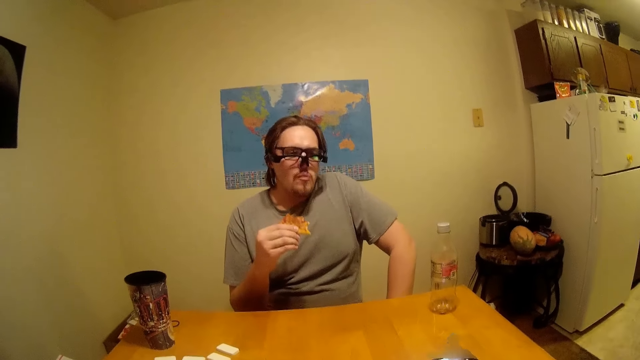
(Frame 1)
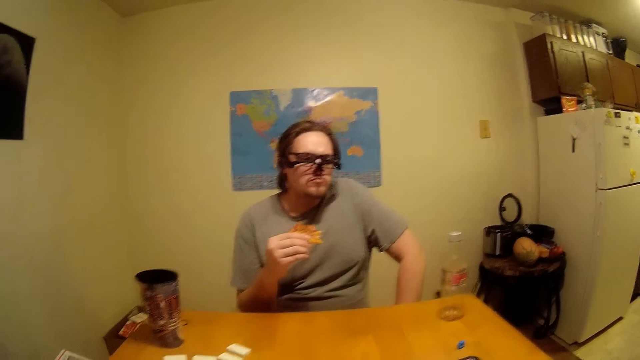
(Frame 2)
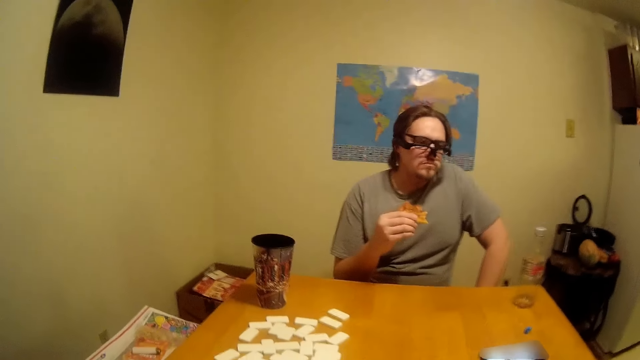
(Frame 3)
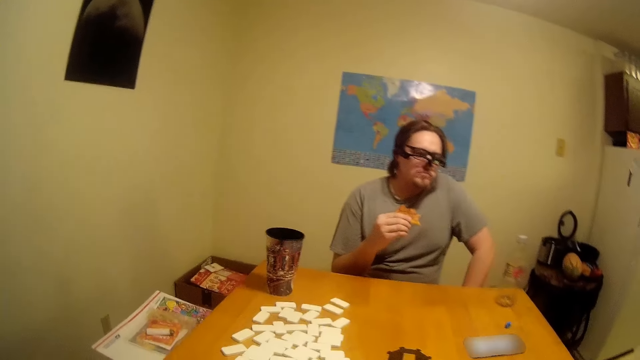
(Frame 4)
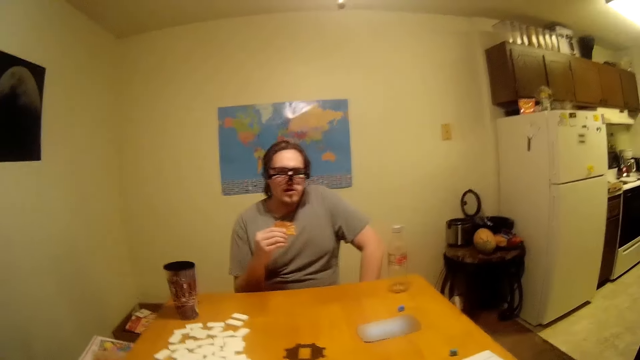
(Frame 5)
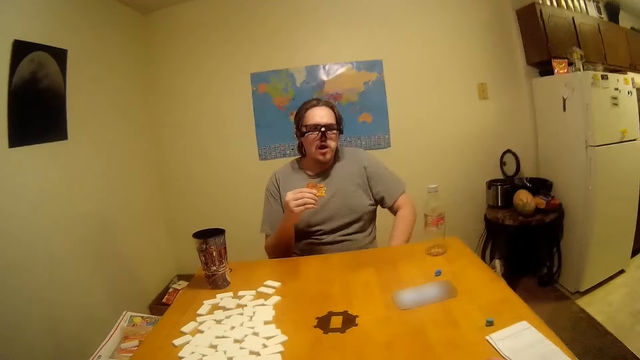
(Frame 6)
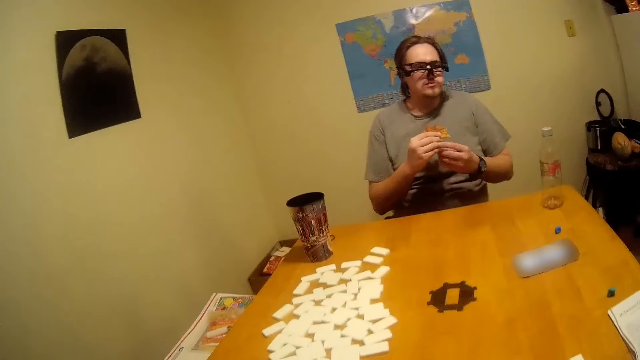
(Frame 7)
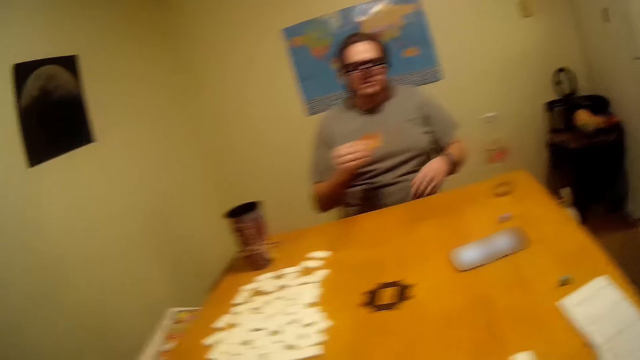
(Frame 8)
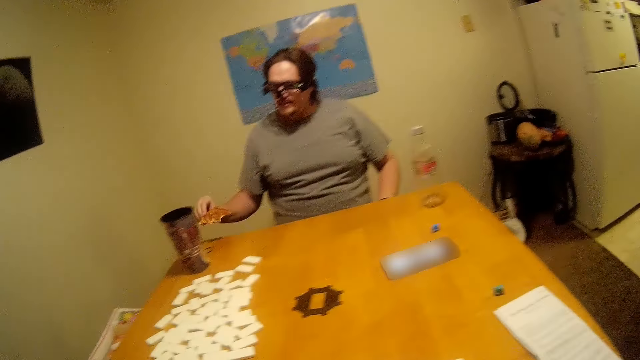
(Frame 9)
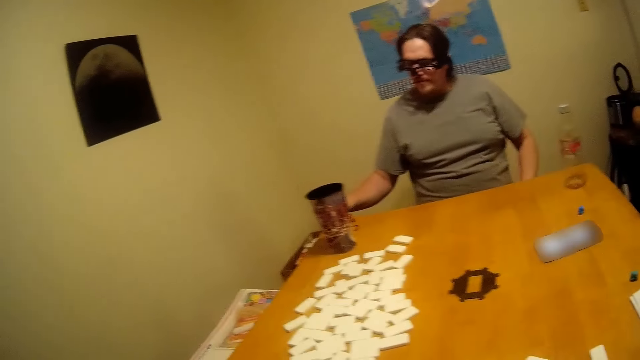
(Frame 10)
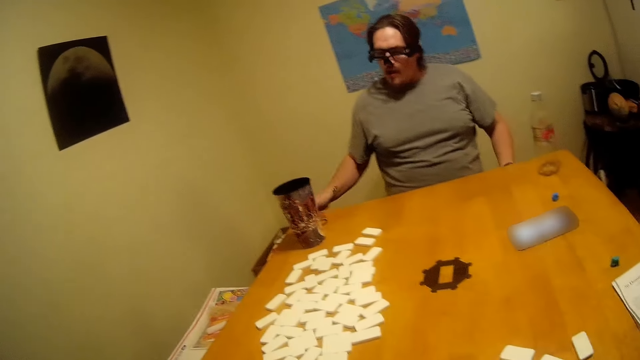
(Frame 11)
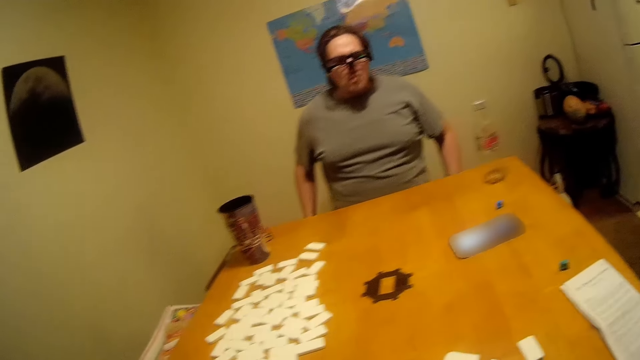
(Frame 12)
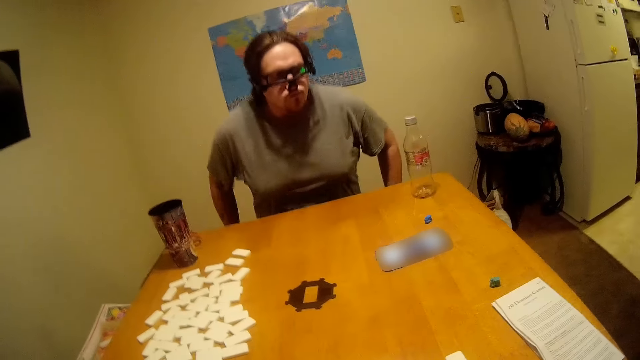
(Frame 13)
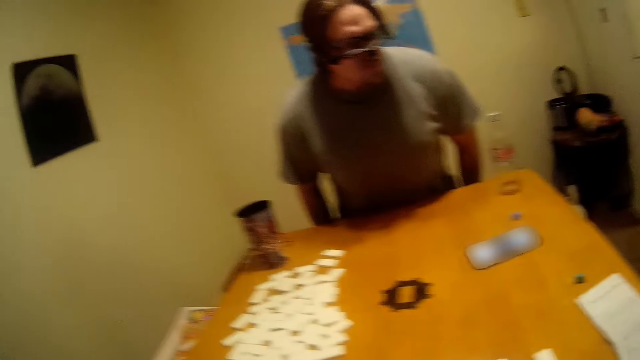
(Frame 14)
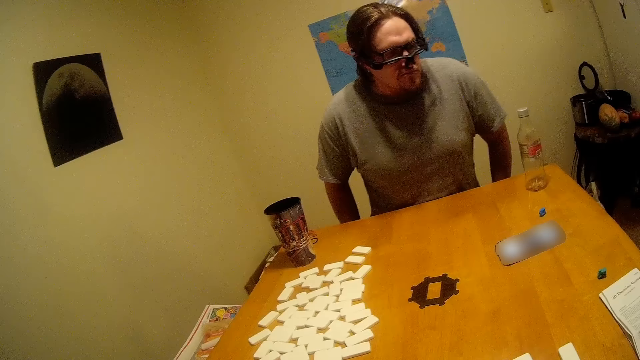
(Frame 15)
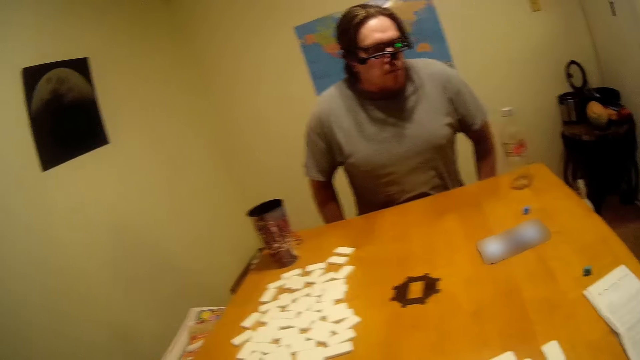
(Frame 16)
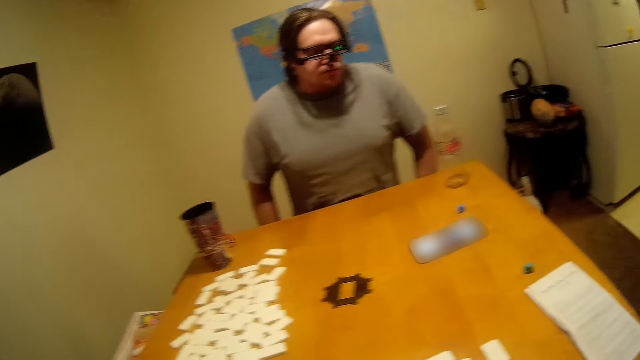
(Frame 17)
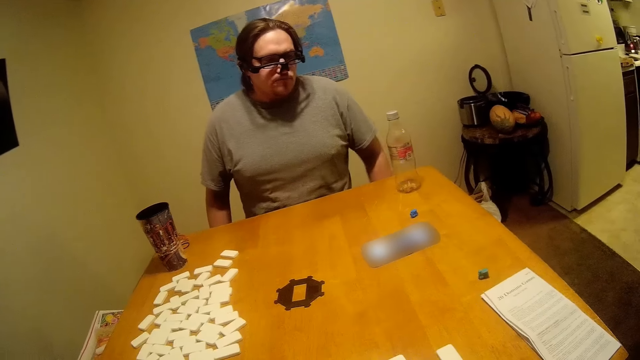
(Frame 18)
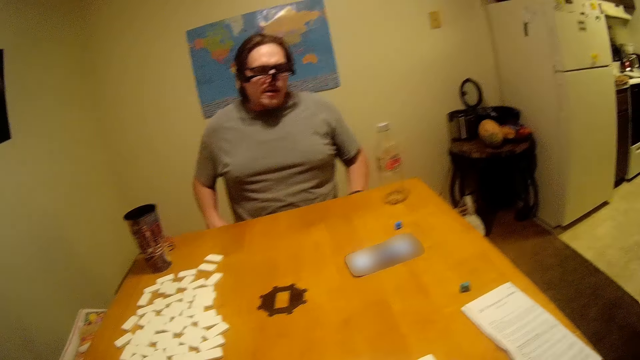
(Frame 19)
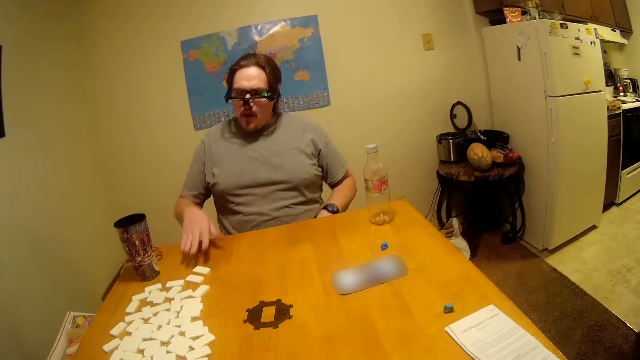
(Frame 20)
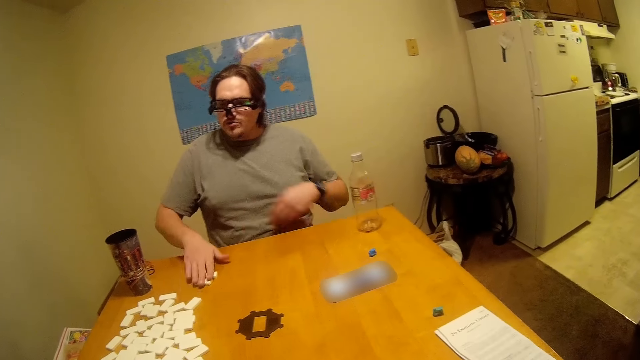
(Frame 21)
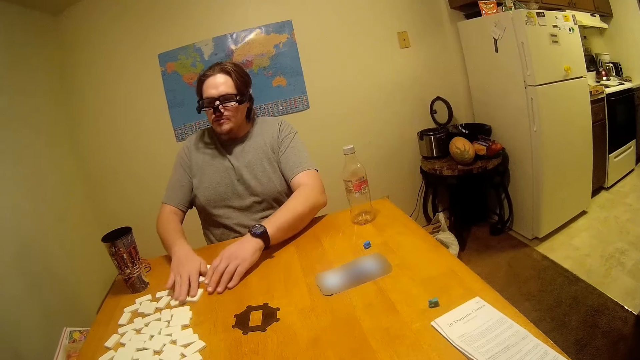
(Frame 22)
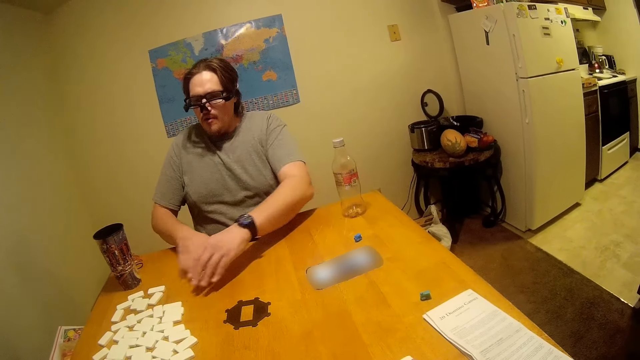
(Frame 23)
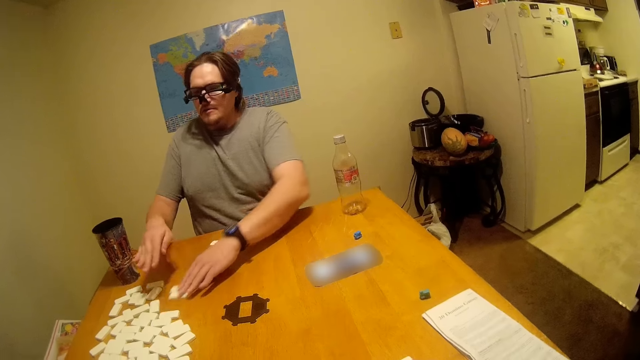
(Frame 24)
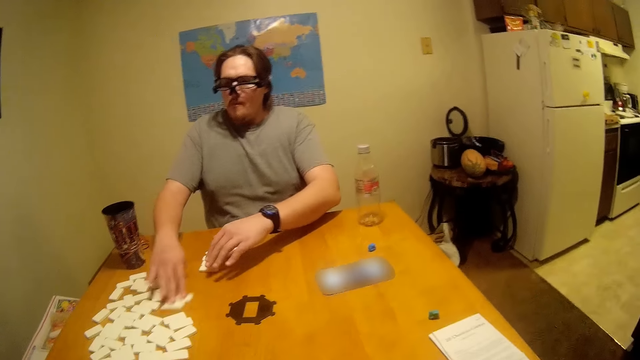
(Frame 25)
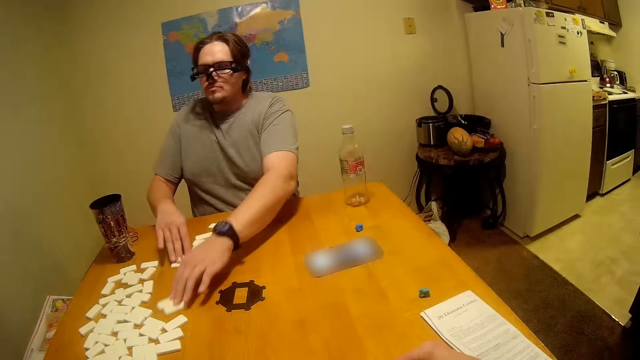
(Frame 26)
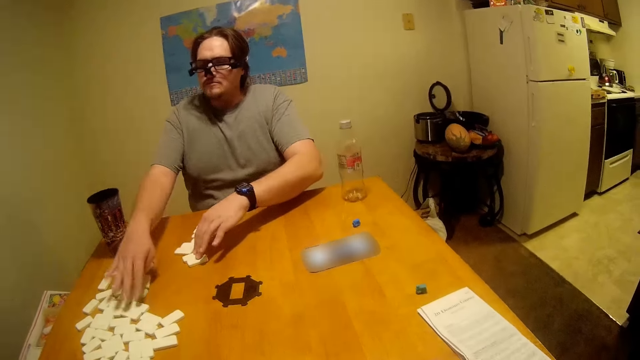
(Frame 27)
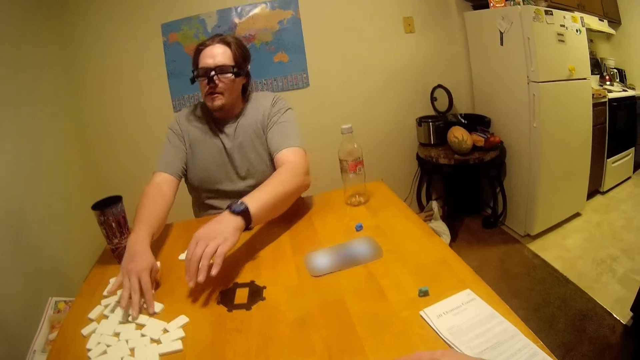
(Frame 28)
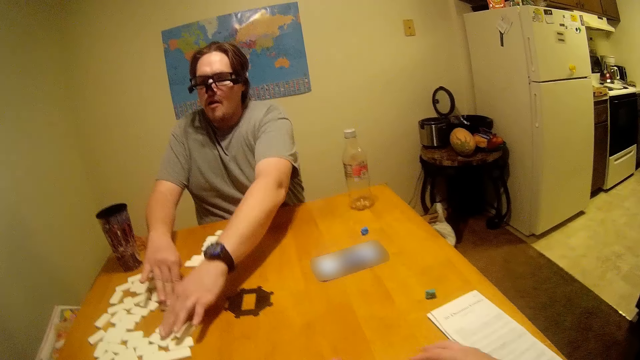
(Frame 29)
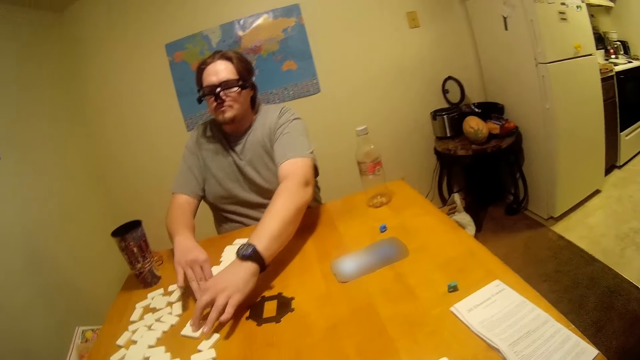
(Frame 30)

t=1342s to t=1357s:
The camera wearer talks. A man puts the pizza on the table. The man listens to the phone, moves on the seat, and adjusts himself. The camera wearer moves blocks. The man pushes the dominoes on the table and listens to the phone.

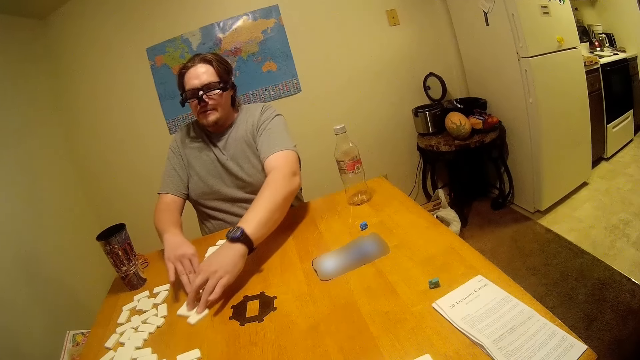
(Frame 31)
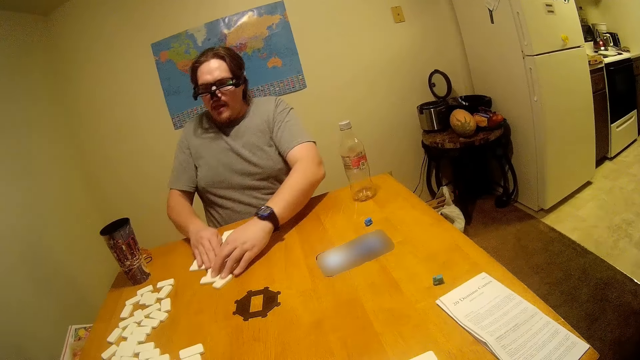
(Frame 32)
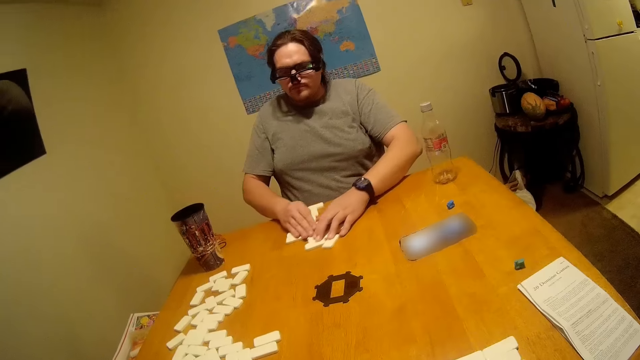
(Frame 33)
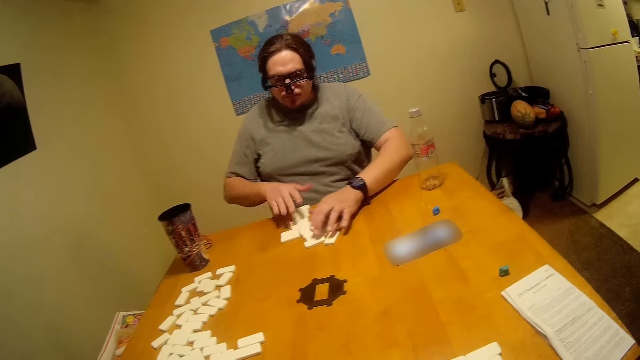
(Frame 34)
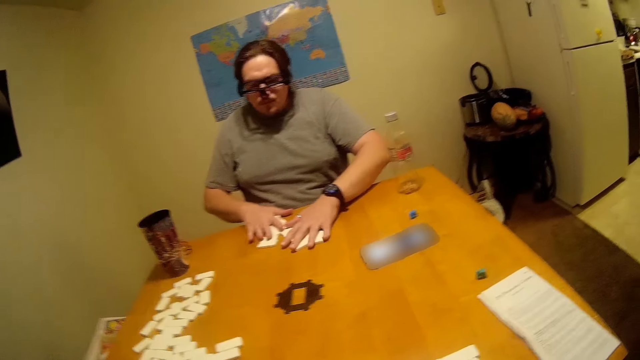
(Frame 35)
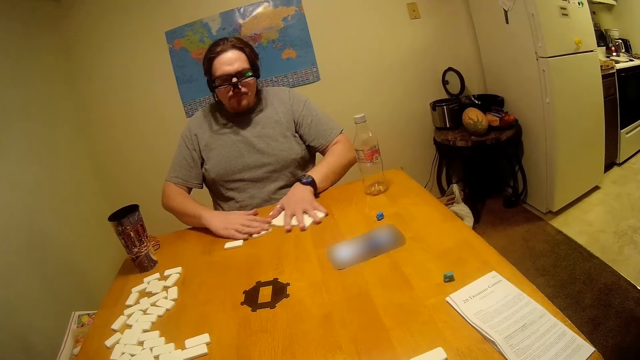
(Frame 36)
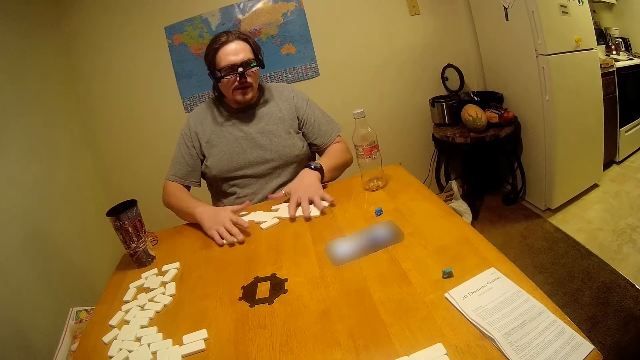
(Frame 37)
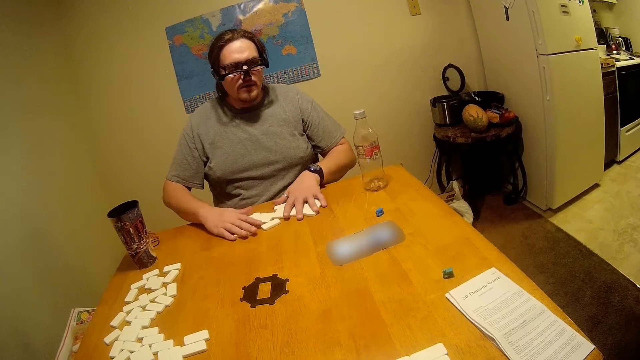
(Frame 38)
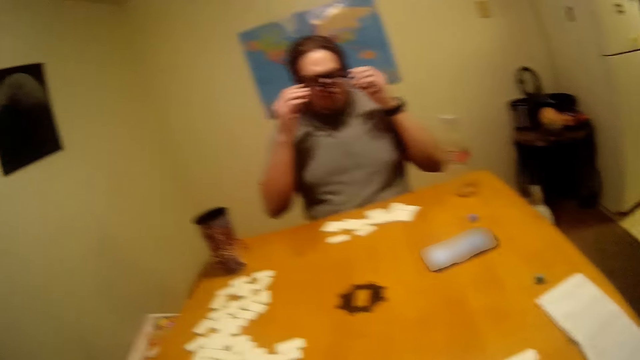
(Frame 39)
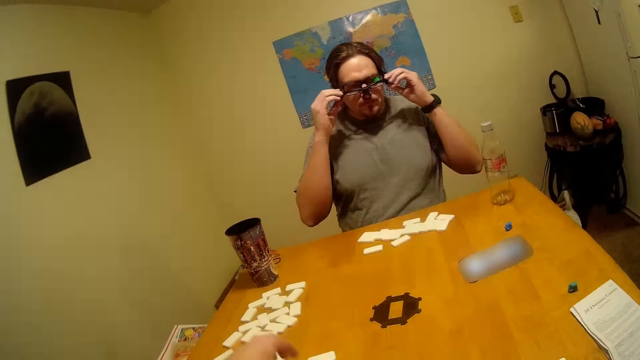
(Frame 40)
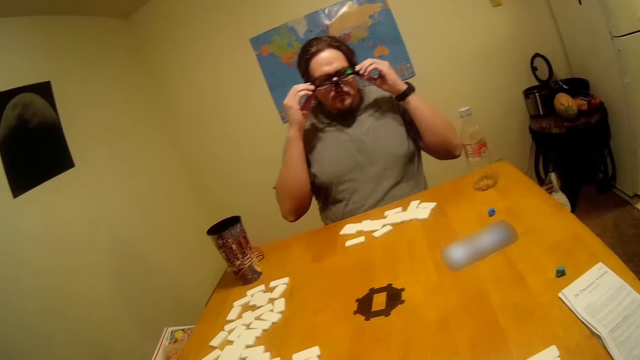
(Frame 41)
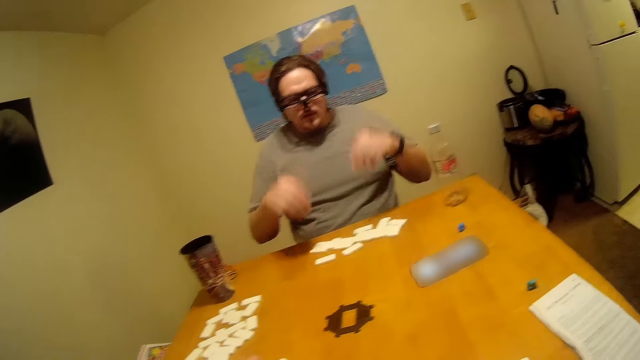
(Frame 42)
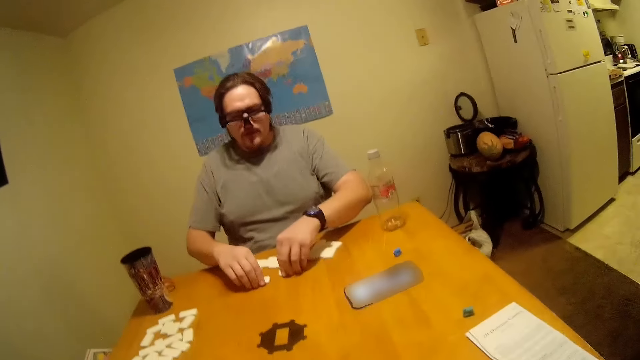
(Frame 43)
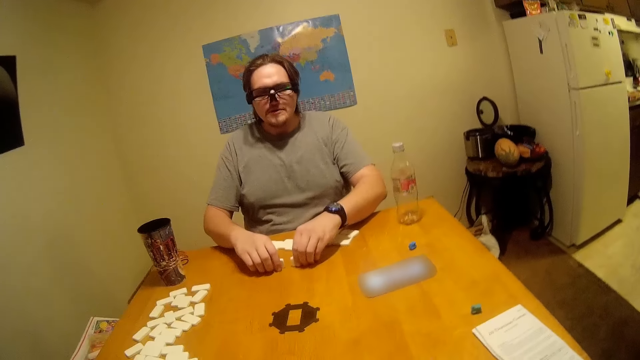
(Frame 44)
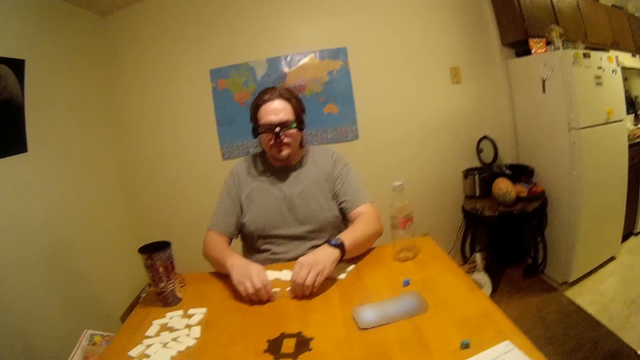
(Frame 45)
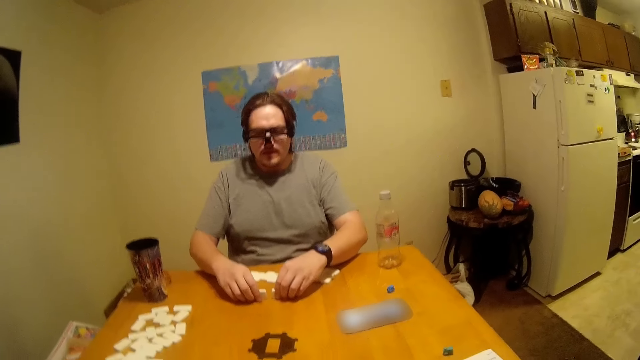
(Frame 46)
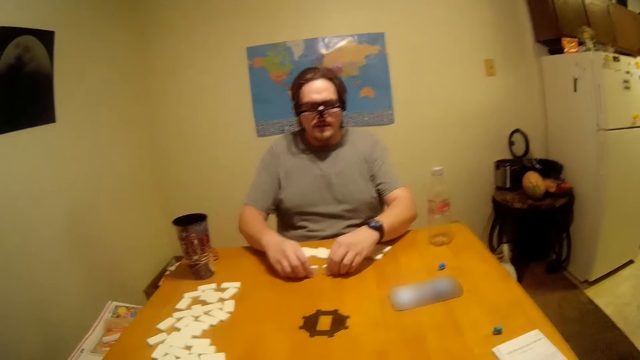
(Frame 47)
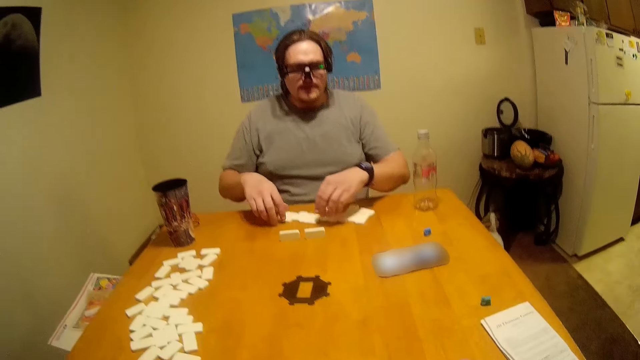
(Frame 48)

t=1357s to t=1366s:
A man holds glasses. He adjusts his glasses. The man arranges the dominoes. The camera wearer arranges blocks.
